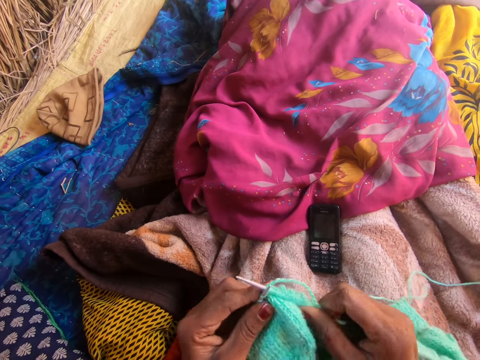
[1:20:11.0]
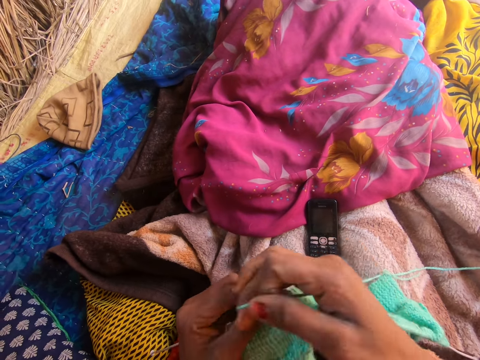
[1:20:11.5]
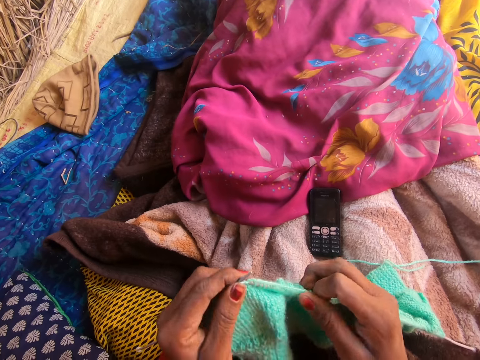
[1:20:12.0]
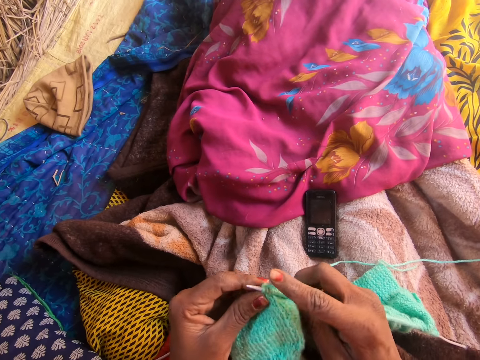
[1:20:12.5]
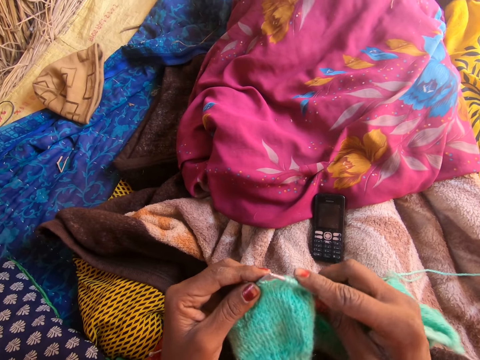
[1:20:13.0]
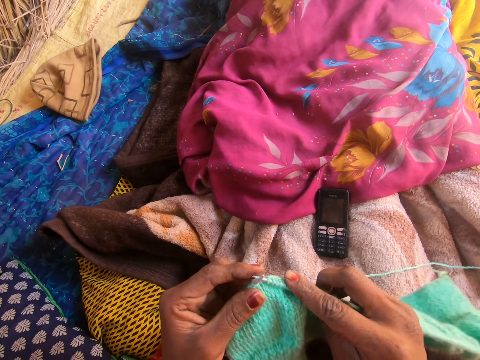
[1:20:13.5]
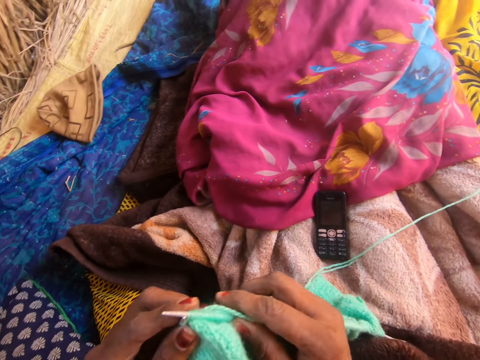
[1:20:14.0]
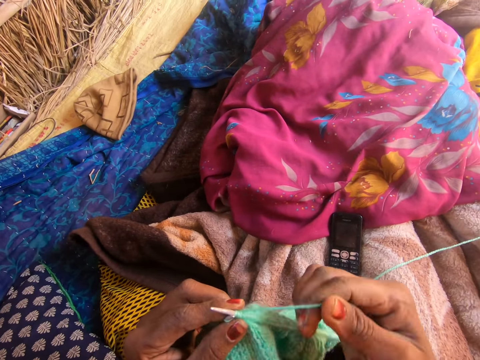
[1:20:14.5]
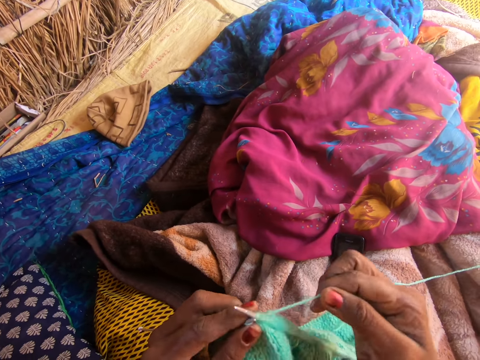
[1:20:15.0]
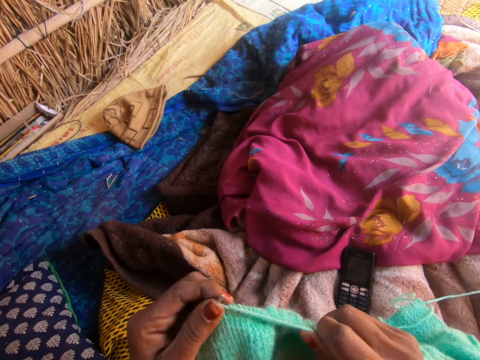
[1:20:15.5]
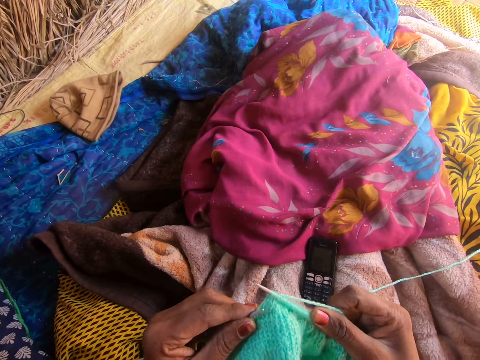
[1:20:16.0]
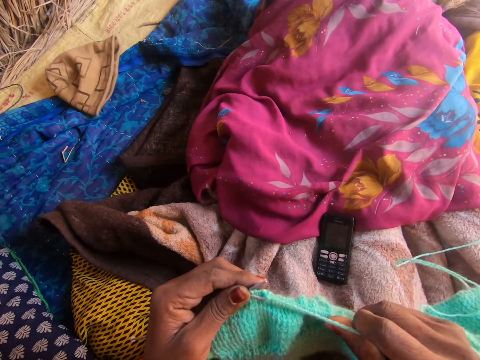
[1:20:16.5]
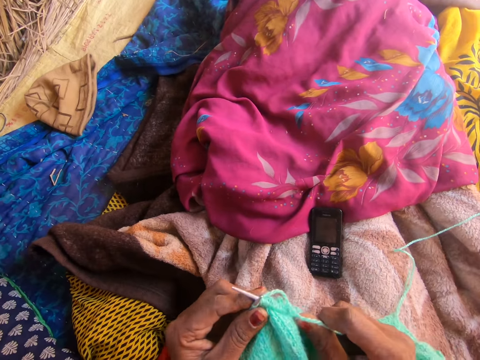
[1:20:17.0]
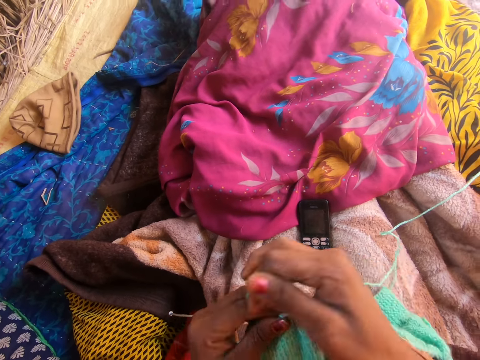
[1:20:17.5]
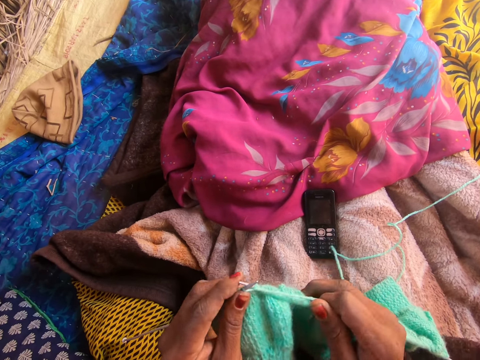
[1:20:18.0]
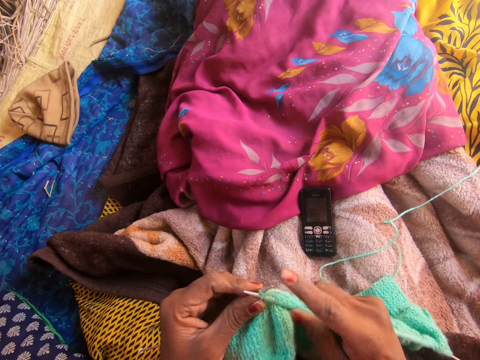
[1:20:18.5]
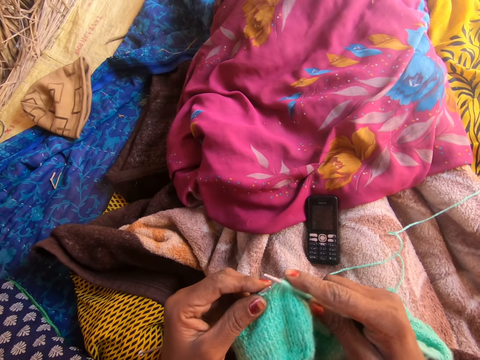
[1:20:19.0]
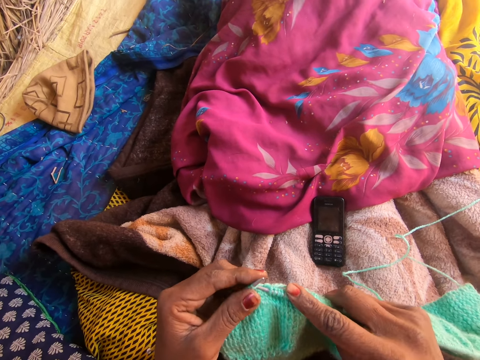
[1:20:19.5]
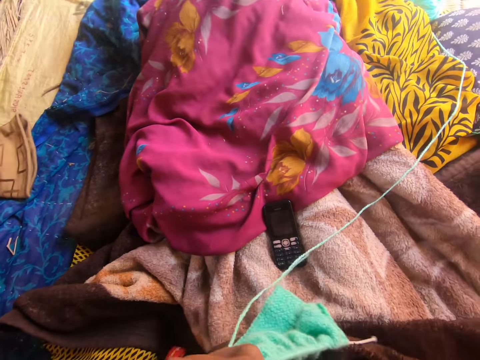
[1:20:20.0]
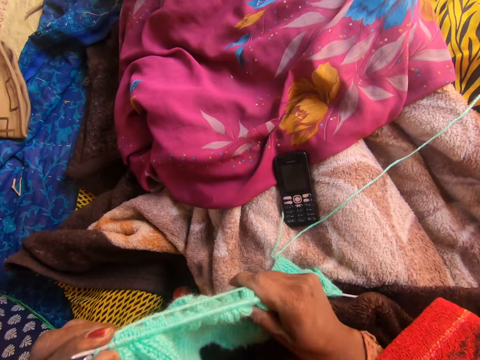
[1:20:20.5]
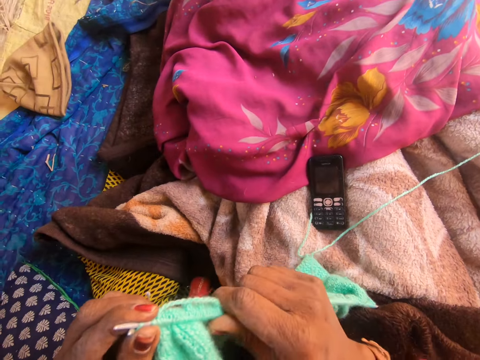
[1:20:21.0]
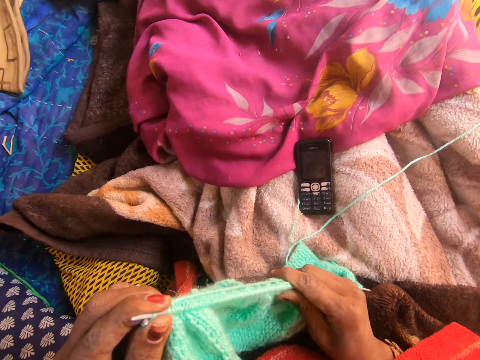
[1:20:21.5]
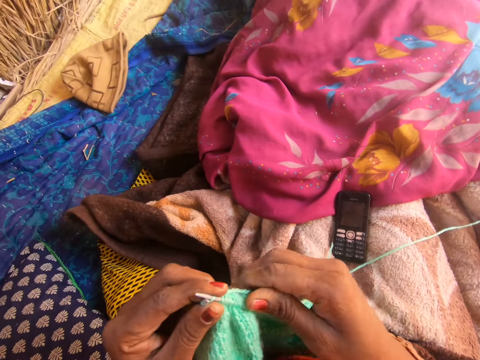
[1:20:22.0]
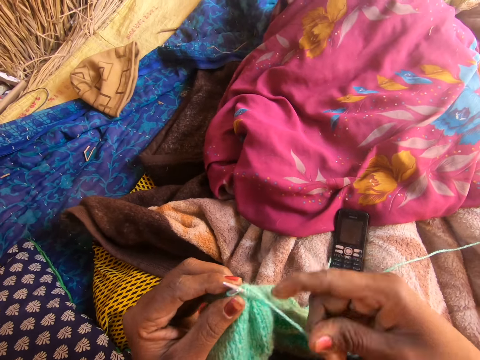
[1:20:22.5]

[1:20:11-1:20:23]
The camera wearer stretches the yarn along the first knitting pin with her right hand. She straightens the fabric.

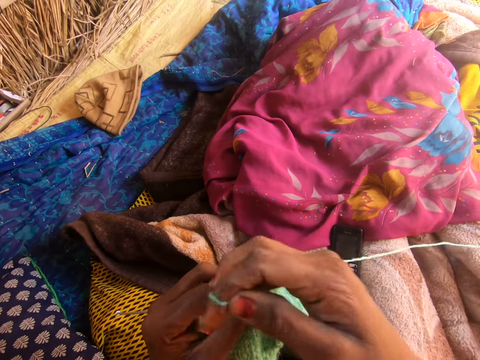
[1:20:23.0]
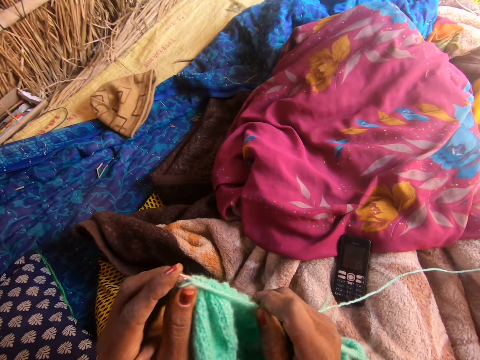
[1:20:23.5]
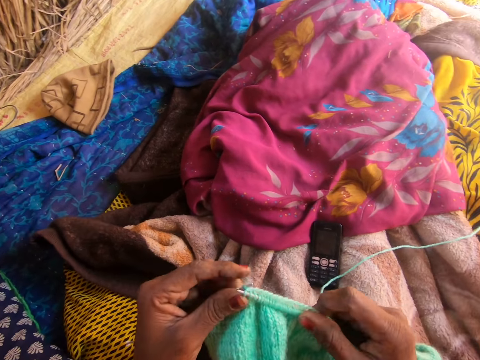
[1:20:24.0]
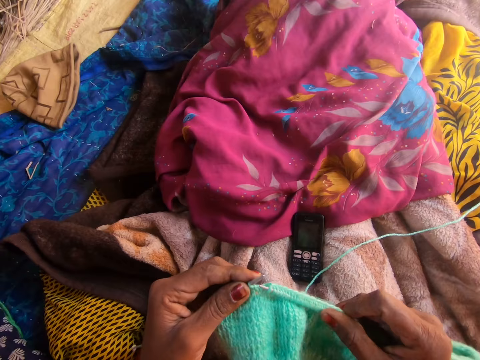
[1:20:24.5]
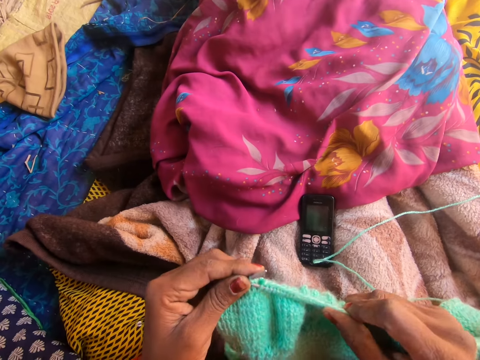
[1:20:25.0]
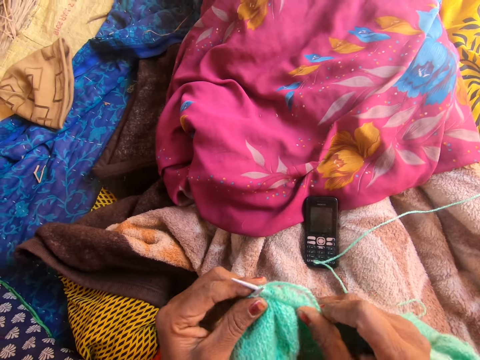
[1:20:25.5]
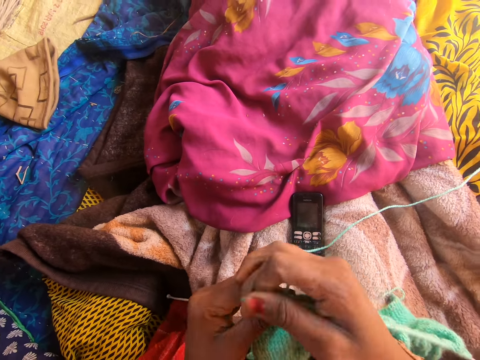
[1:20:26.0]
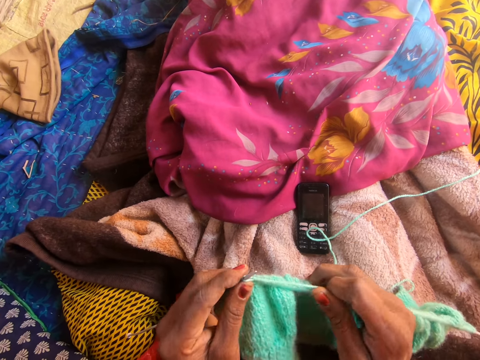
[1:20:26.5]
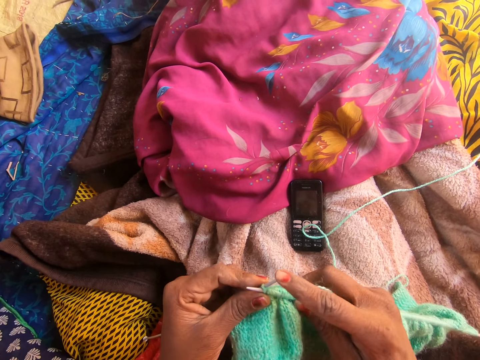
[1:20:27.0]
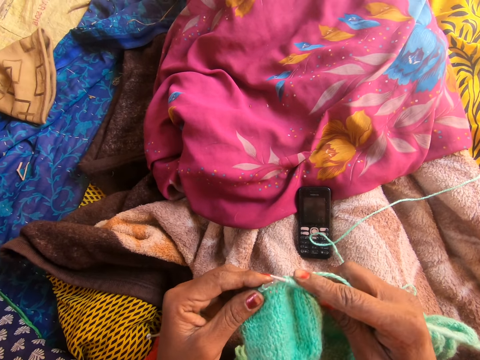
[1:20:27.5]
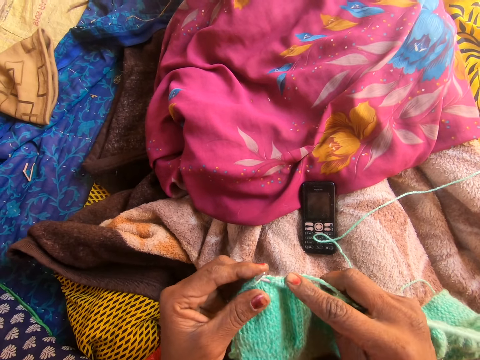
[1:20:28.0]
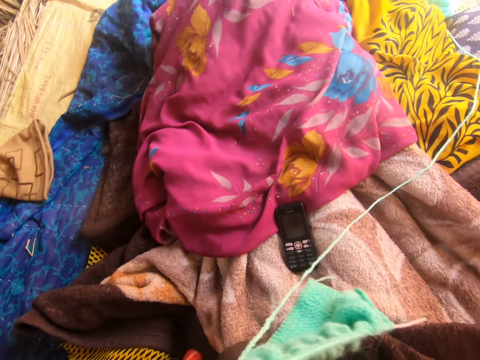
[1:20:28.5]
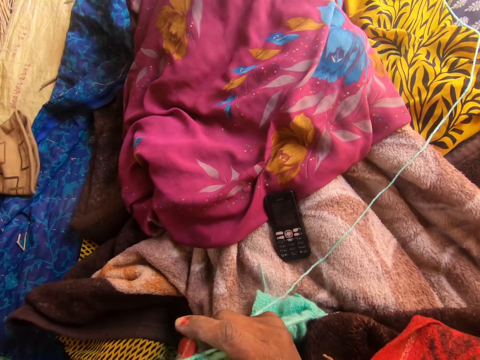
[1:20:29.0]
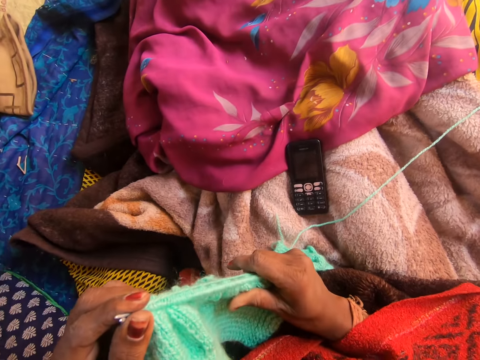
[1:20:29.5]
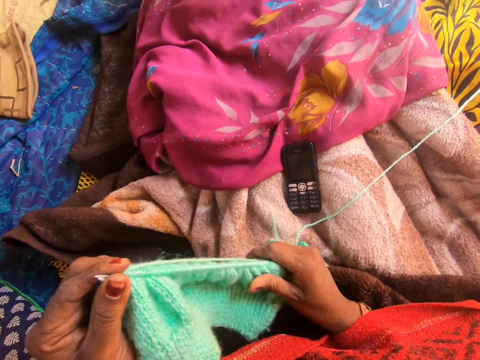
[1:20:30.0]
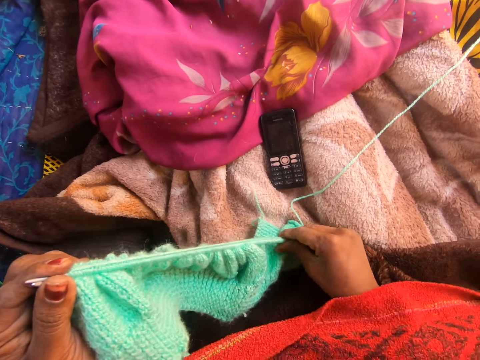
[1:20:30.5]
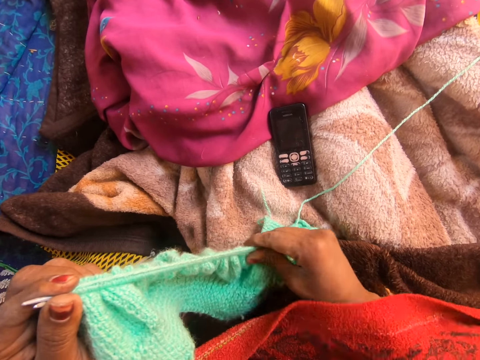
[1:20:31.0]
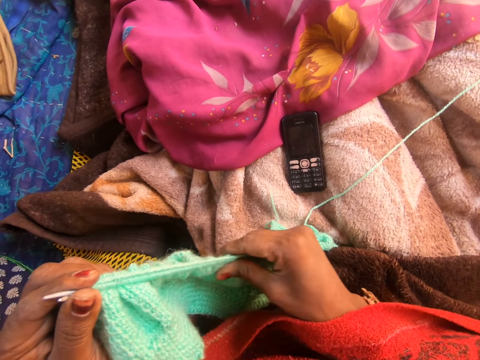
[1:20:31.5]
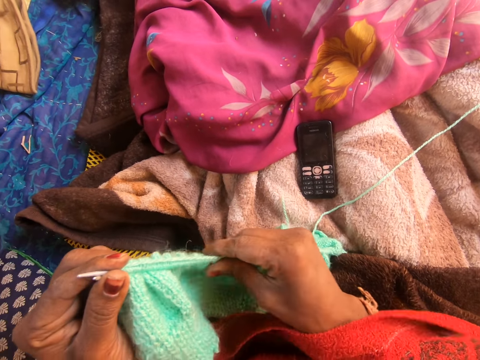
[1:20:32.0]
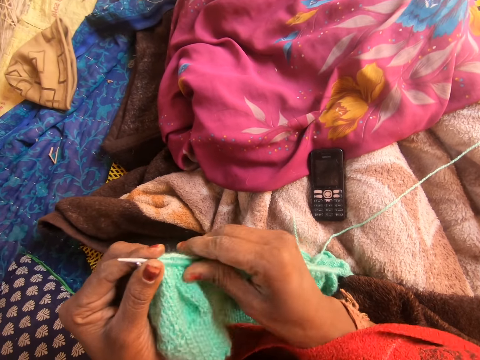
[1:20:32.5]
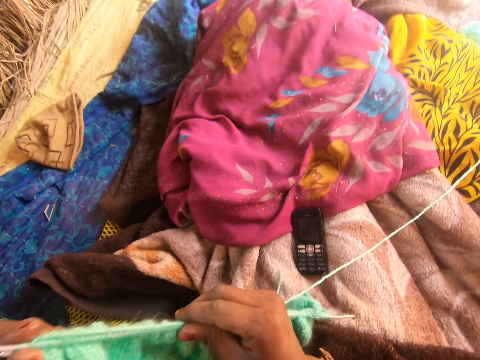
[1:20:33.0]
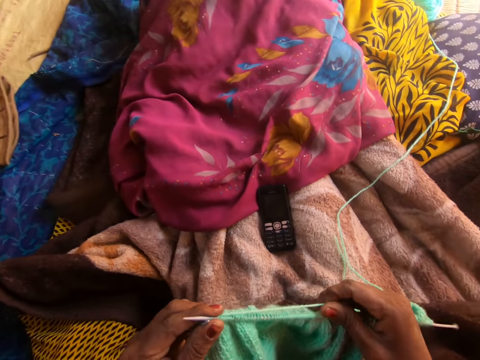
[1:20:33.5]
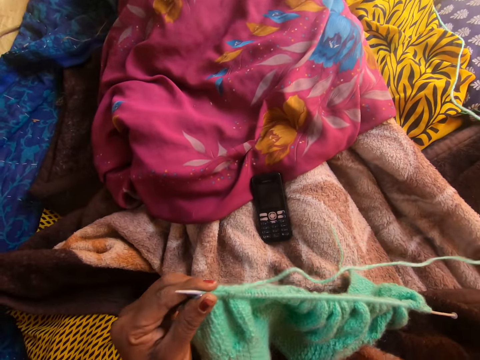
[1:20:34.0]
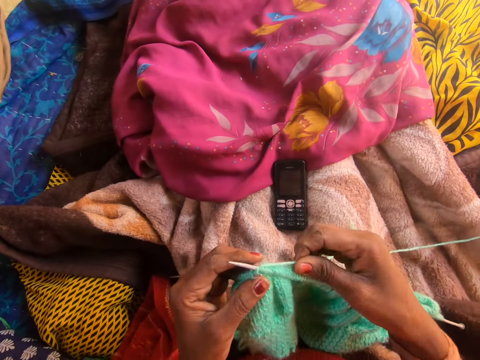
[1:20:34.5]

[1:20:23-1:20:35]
The camera wearer knits. She stretches the yarn along the first knitting pin with her right hand.

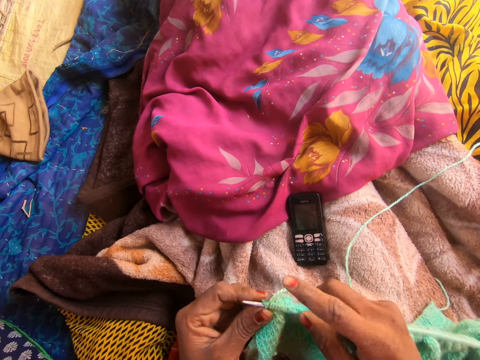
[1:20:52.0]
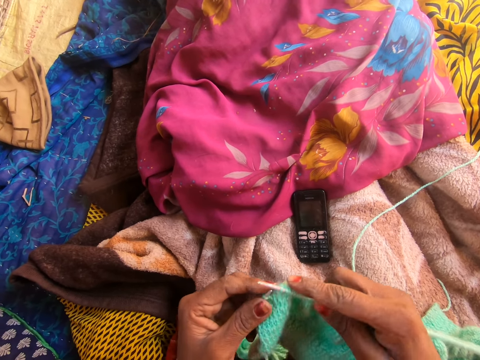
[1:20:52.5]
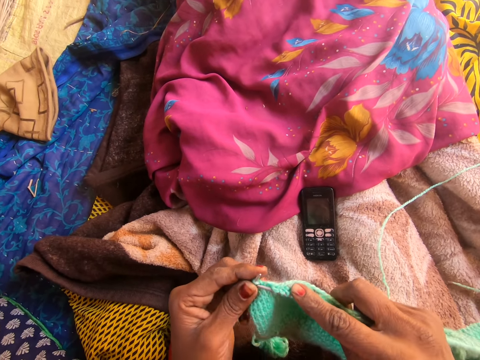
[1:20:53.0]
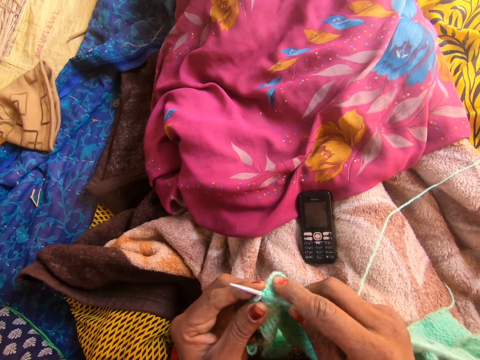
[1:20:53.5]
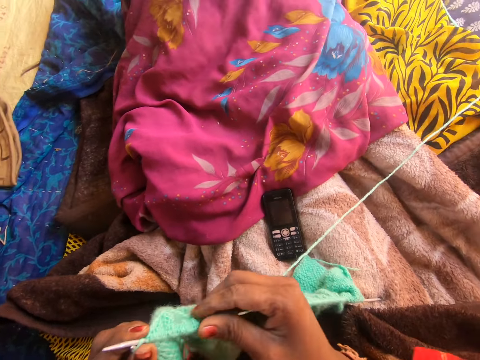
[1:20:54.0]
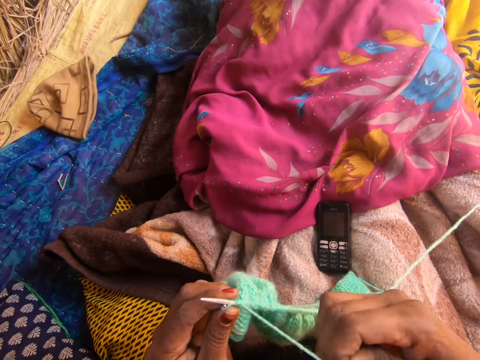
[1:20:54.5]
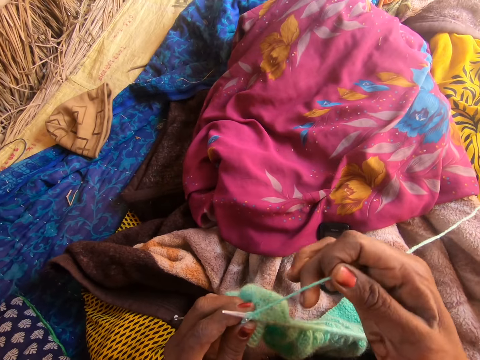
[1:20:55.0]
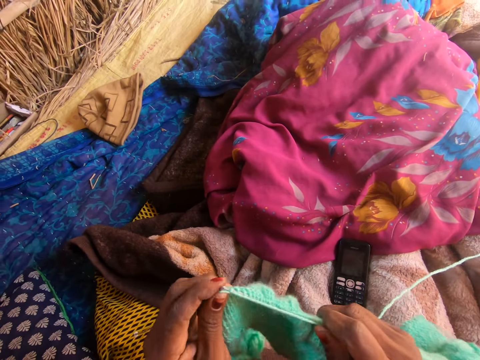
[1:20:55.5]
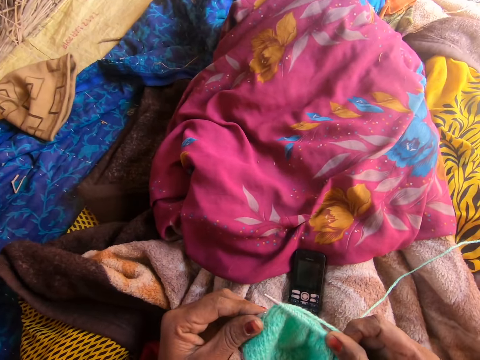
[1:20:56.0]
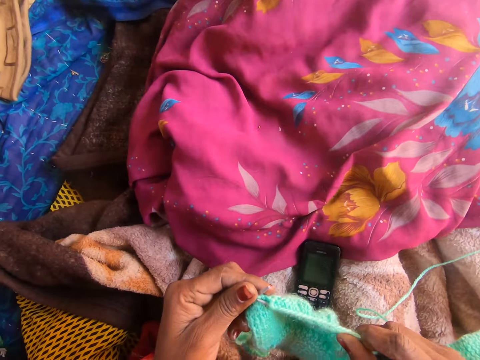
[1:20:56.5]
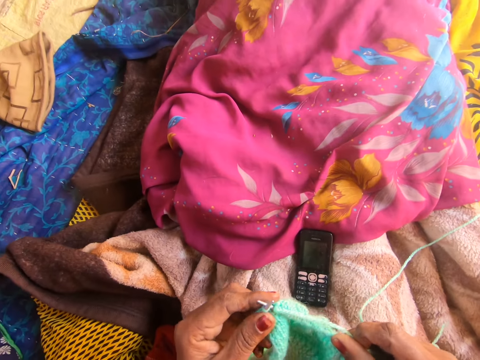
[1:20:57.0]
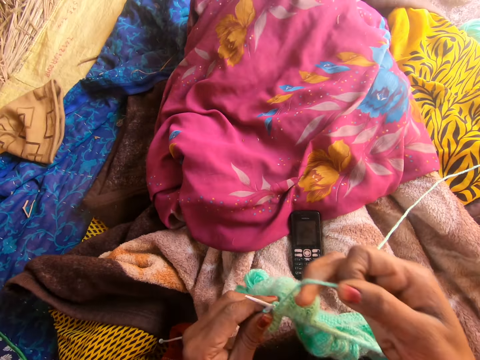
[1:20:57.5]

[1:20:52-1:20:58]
The camera wearer aligns the thread. They crochet the fabric. They align the thread.
